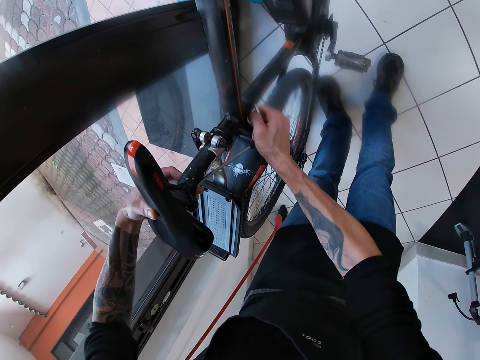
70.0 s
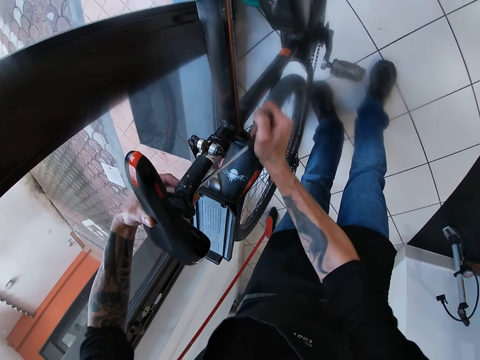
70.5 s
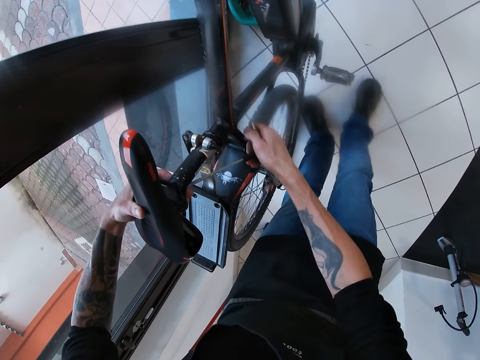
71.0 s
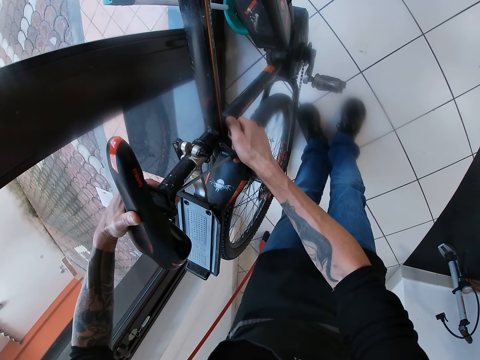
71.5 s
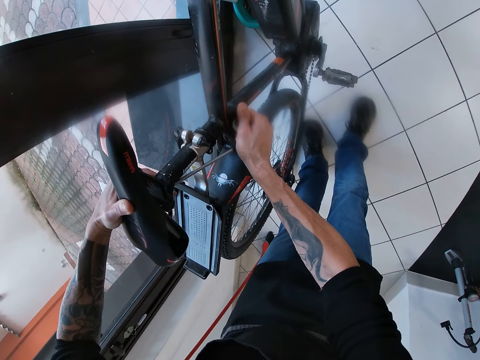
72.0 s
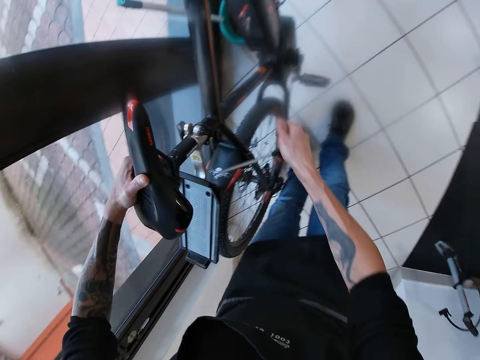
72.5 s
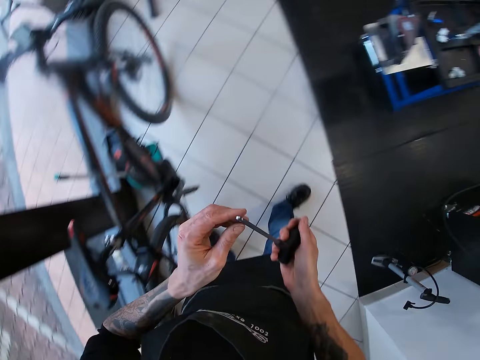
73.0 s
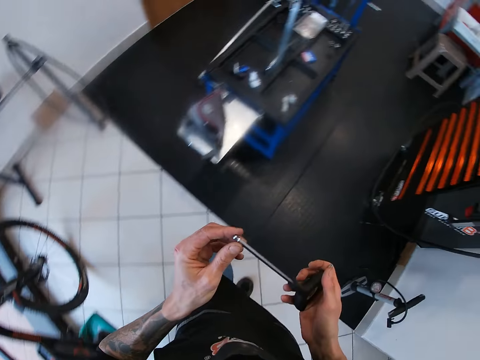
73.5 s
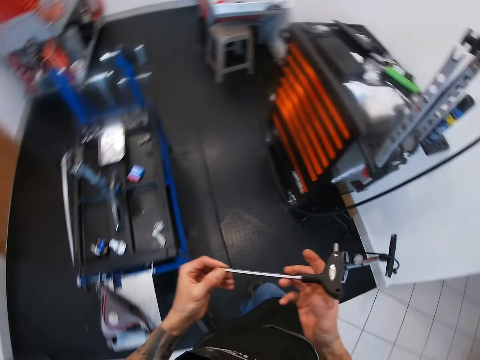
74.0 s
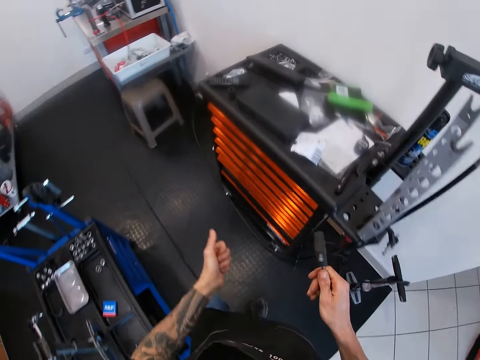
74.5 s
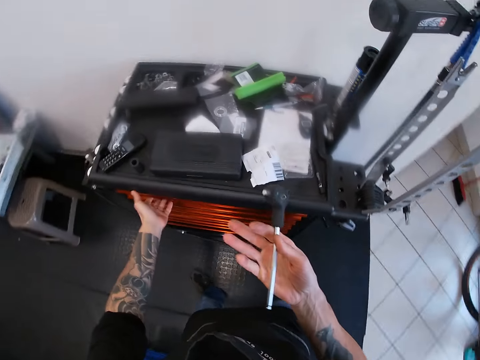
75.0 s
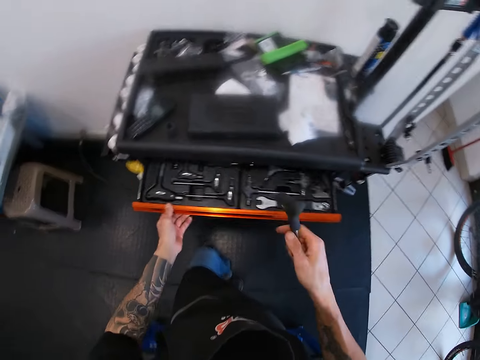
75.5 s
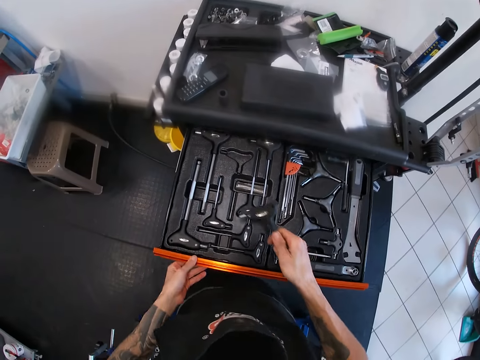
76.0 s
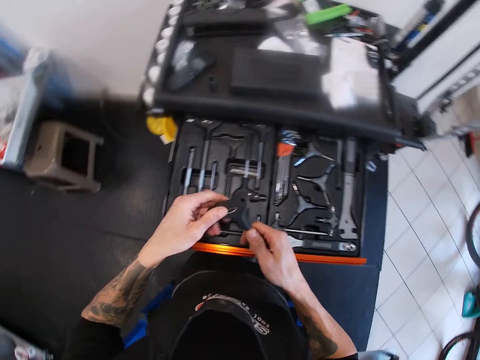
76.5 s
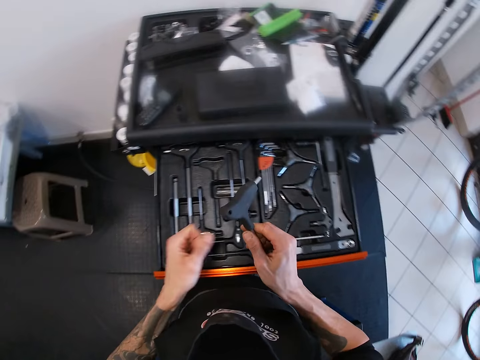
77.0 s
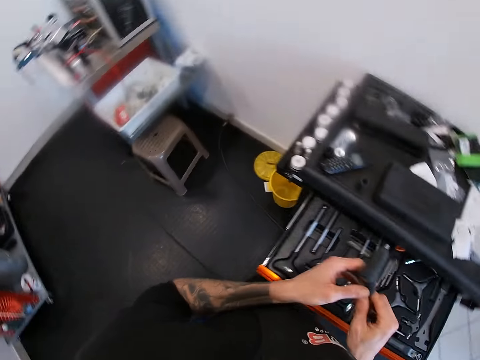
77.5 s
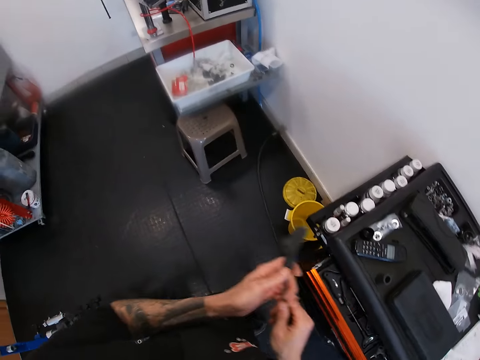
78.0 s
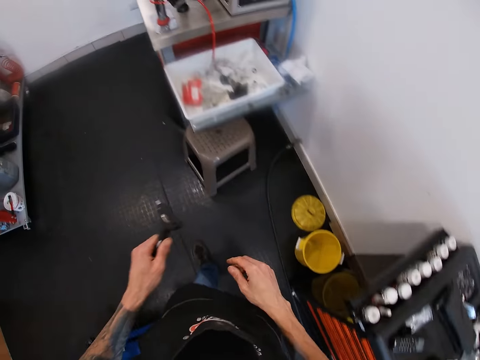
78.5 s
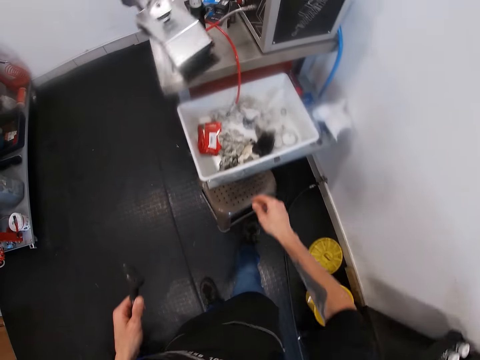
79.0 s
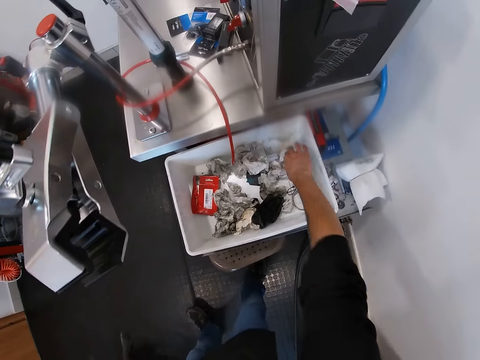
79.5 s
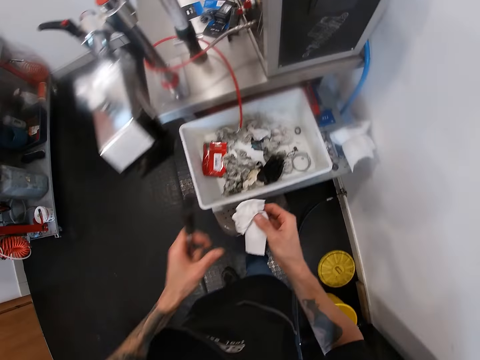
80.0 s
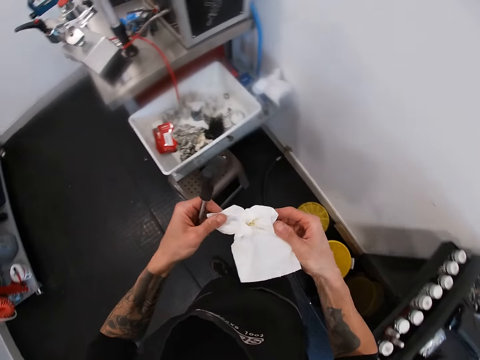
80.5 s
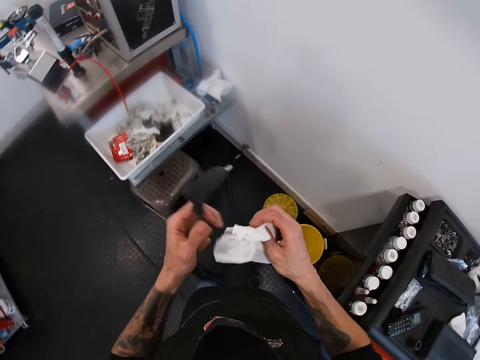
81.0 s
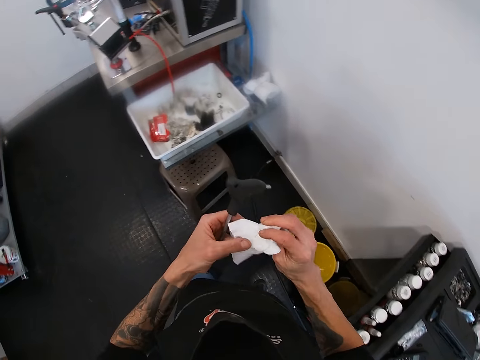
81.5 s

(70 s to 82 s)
The camera wearer adjusts the wrench or t wrench spanner in his hands. He holds the t wrench spanner with both his hands. He walks towards the drawer. He places the t wrench spanner in his right hand. He opens the drawer with his left hand. He wipes the head of the wrench in his right hand with his left hand. He holds the t wrench spanner with both his hands. He closes the drawer with his thigh. He passes the wrench in his right hand to his left hand. He walks towards the stool. He picks up a paper towel or piece of tissue from a bin with his right hand. He adjusts the paper towel with his hands and inspects the piece of tissue.

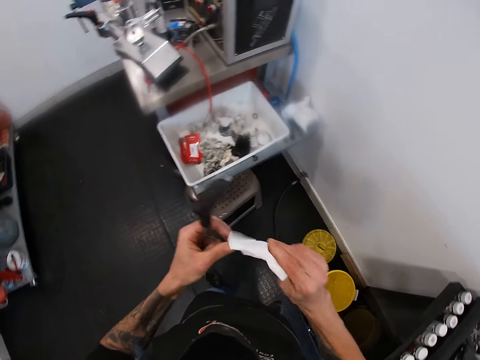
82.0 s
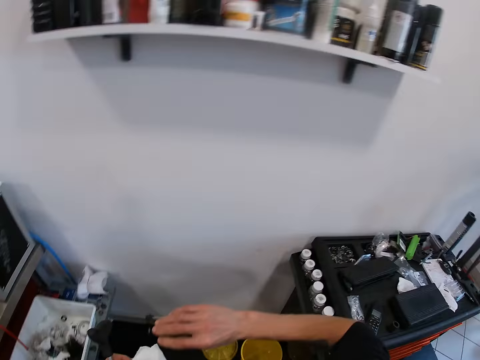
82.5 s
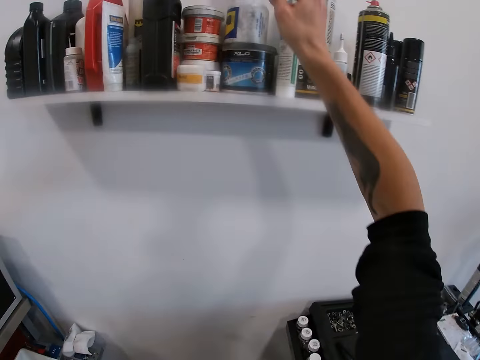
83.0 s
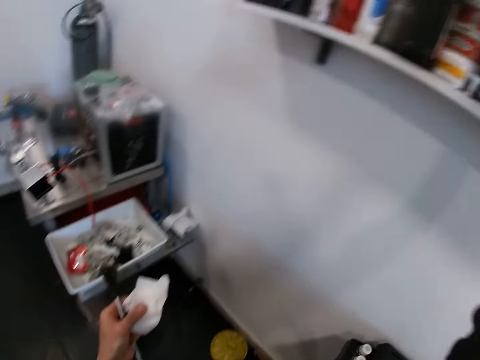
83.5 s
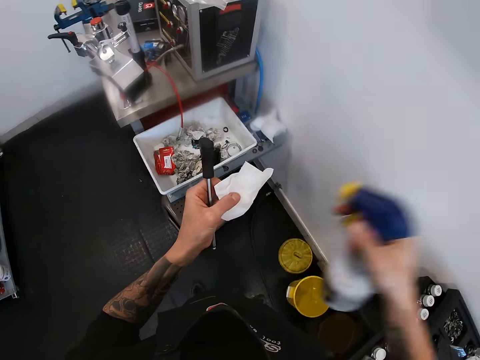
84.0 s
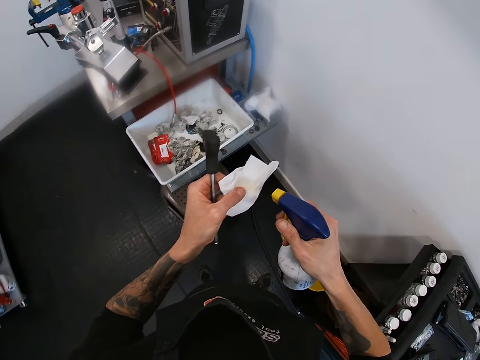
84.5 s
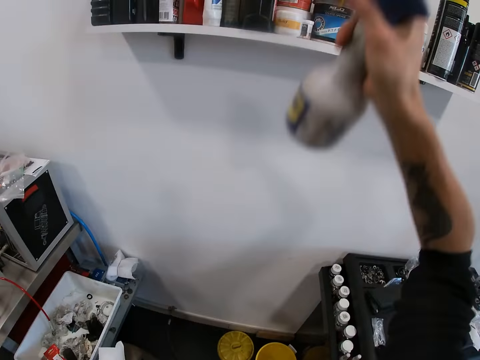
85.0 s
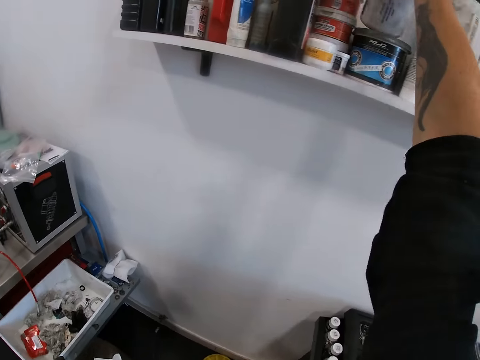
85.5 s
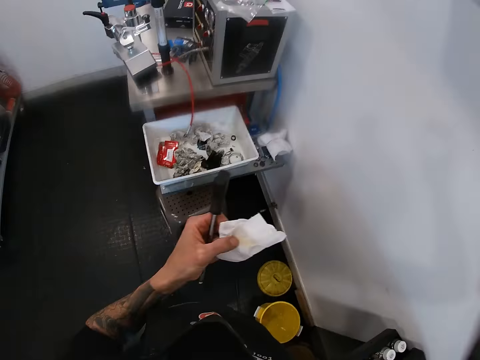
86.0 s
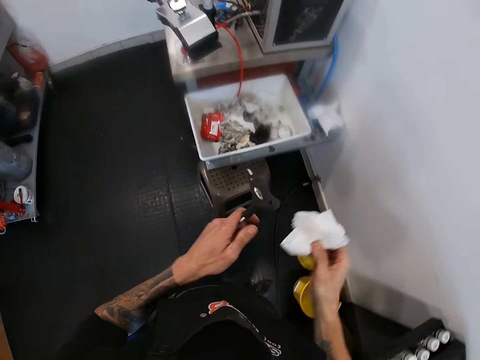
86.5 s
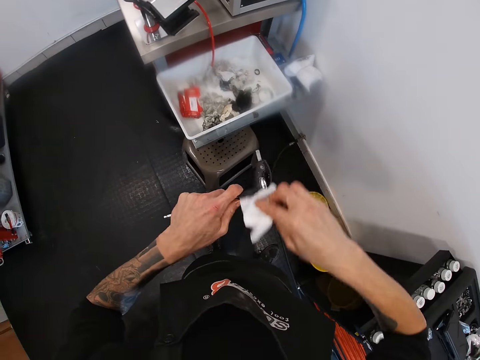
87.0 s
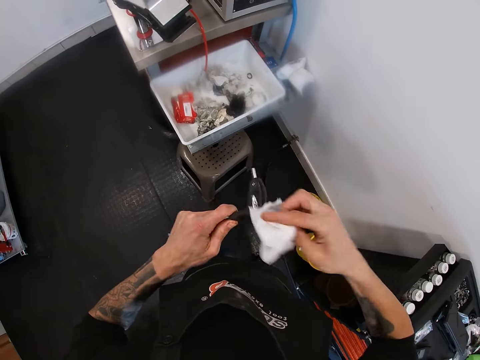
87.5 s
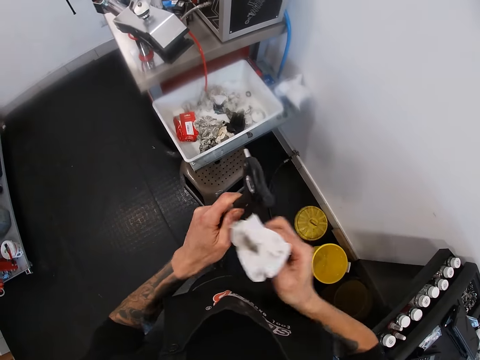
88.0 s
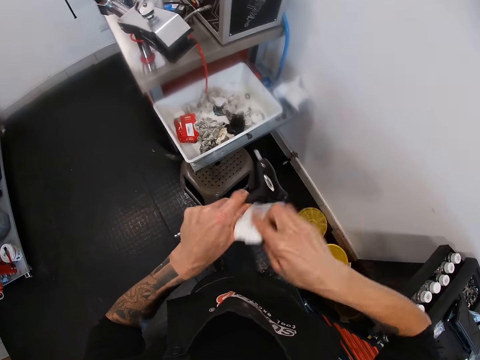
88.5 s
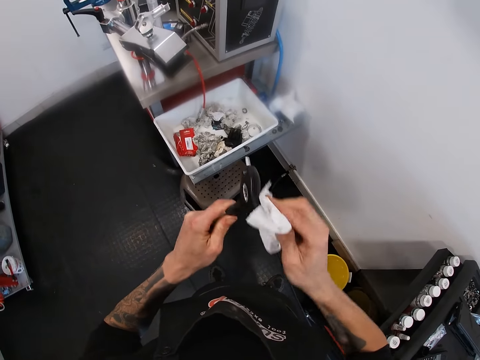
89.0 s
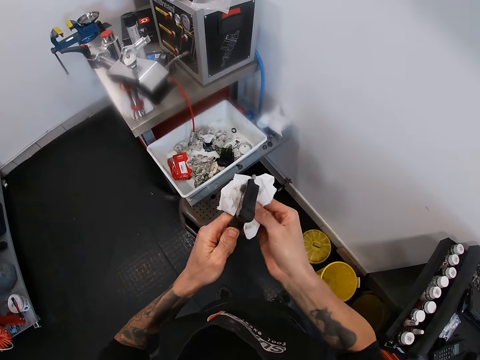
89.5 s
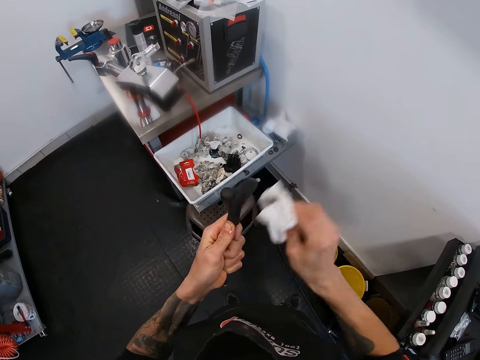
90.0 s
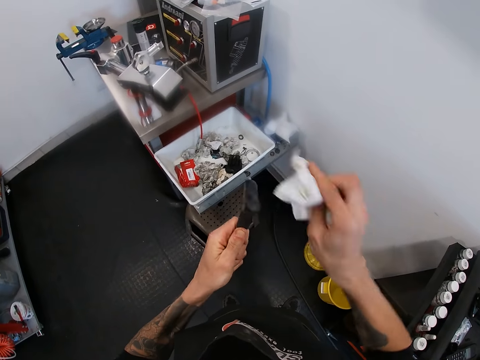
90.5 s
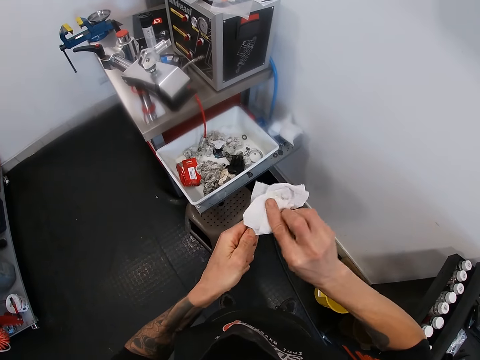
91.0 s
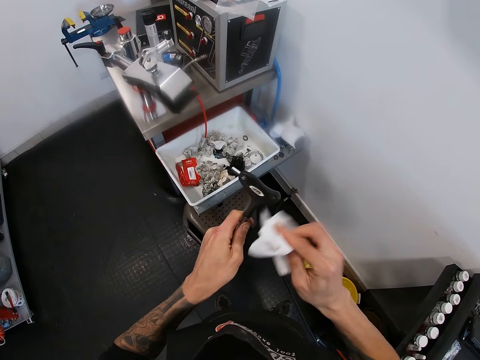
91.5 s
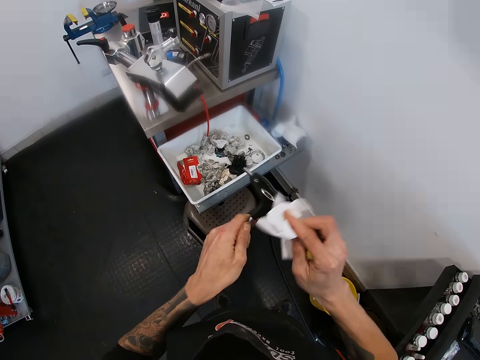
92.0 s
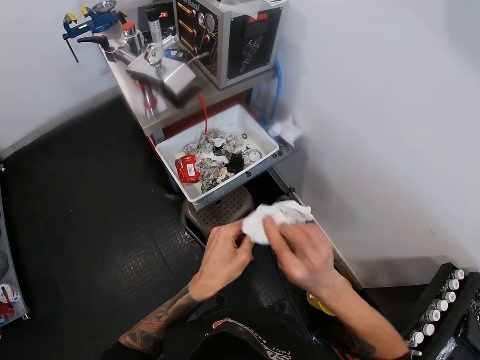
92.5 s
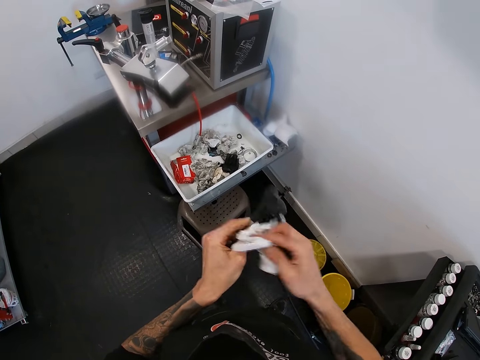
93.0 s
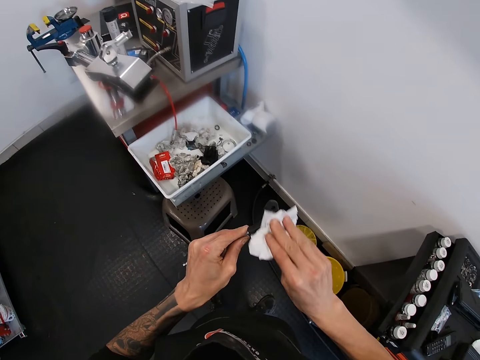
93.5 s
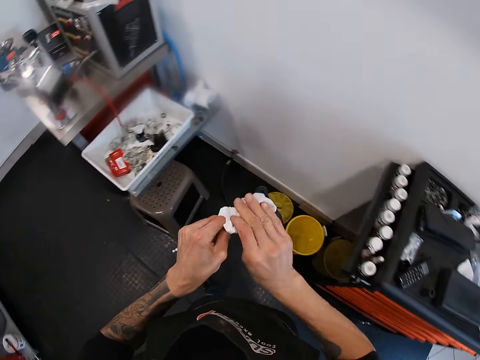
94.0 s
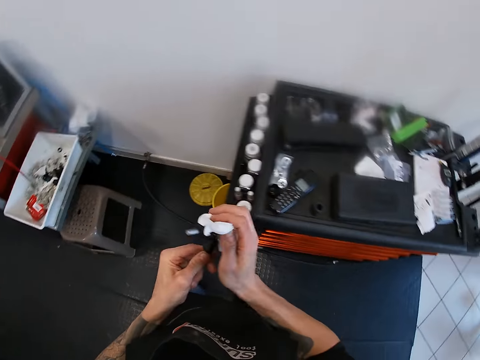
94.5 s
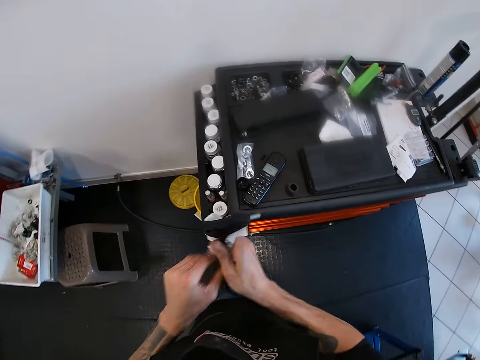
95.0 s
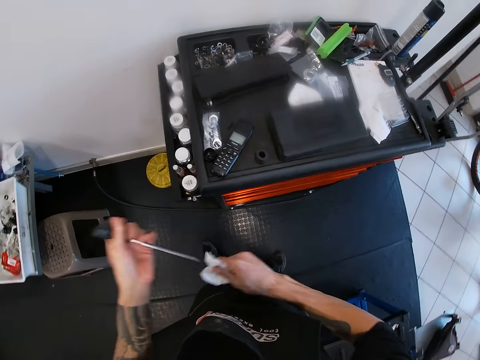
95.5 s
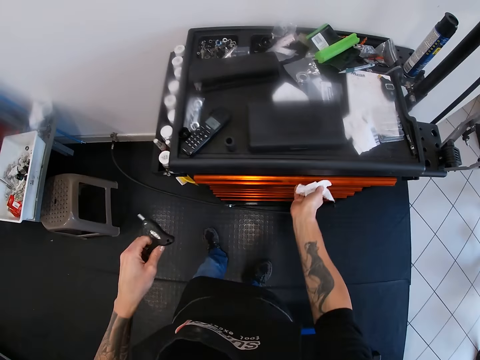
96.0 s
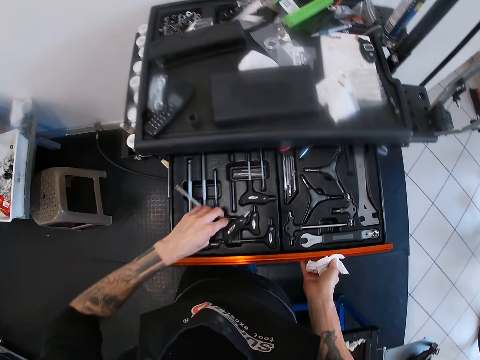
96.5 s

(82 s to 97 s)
The camera wearer places the piece of tissue or paper towel in his left hand. He reaches for a bottle of disinfectant. He picks up the liquid spray from a rack with his right hand. He sprays liquid from the liquid spray in his right hand on the paper towel in his left hand. He places the liquid spray in his right hand on the rack. He passes the paper towel from his left hand to his right hand. He wipes the wrench with the paper towel in his right hand. He moves towards the drawer. He opens the drawer with the paper towel in his right hand.
